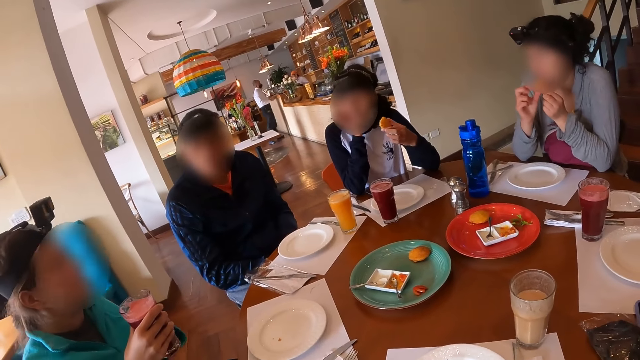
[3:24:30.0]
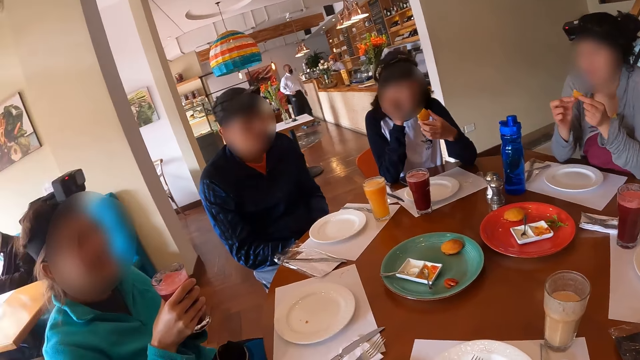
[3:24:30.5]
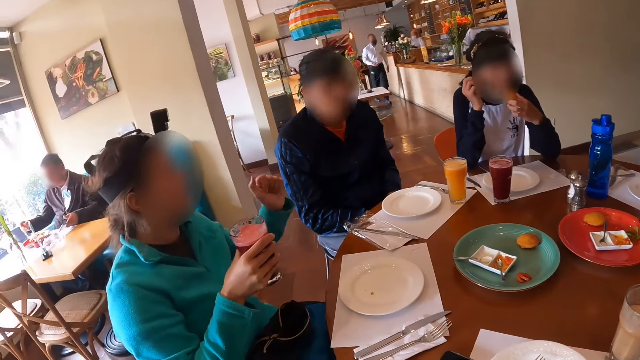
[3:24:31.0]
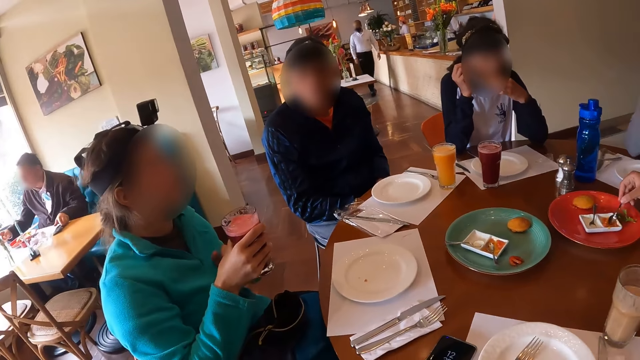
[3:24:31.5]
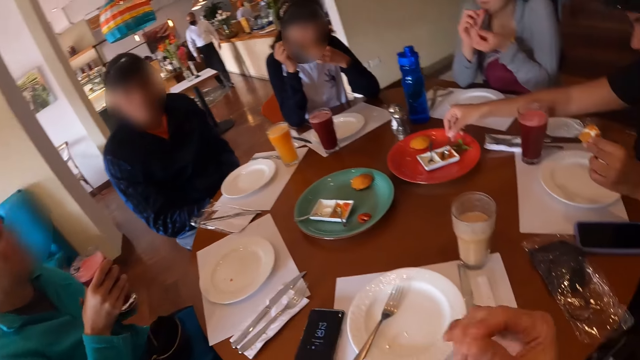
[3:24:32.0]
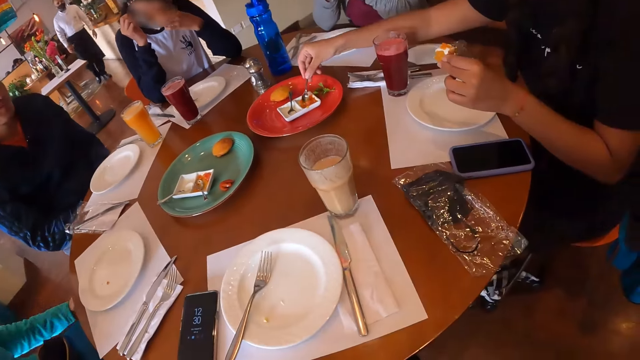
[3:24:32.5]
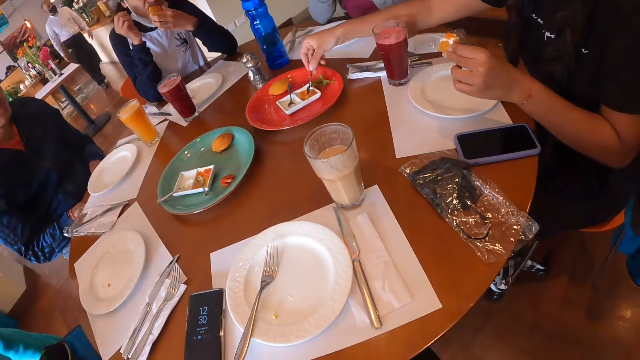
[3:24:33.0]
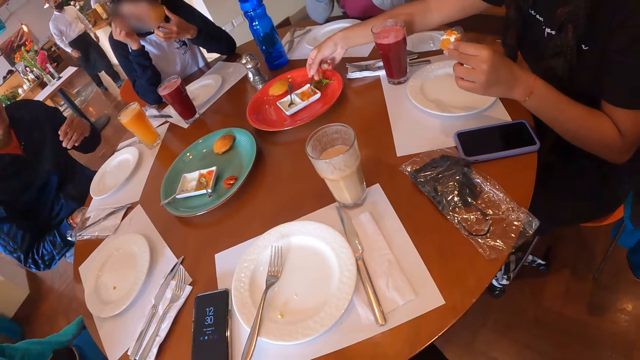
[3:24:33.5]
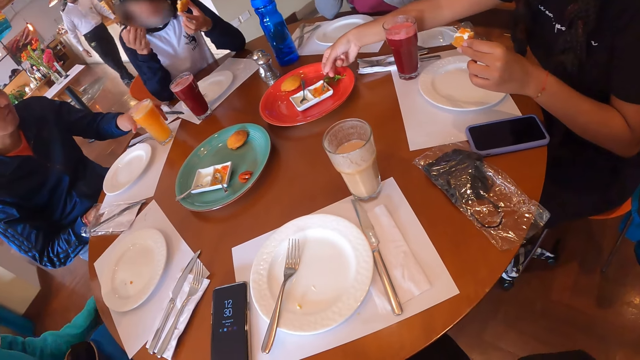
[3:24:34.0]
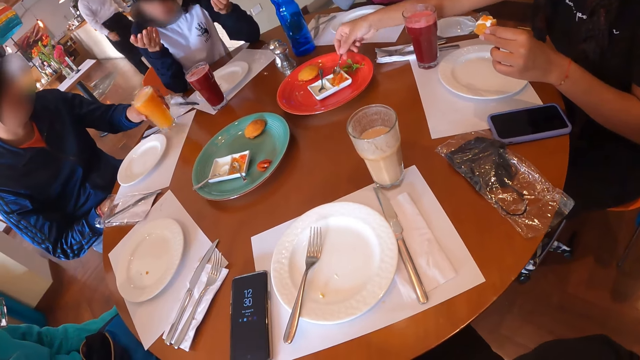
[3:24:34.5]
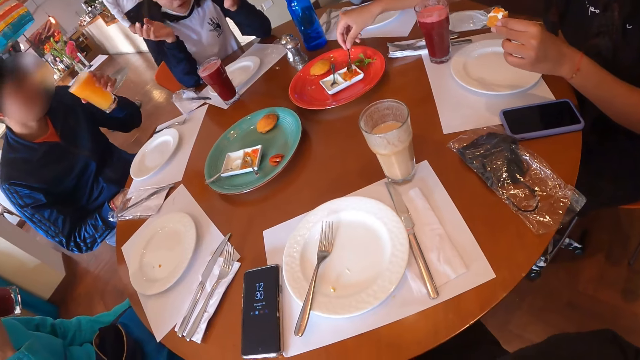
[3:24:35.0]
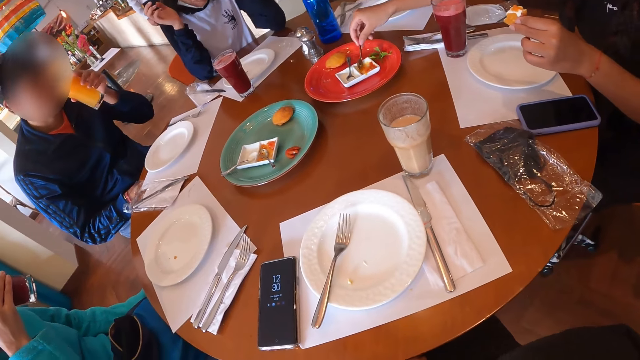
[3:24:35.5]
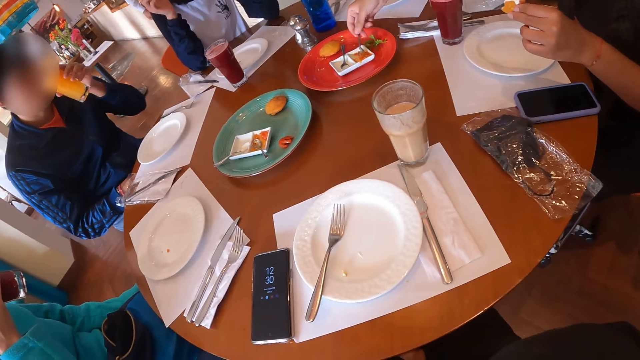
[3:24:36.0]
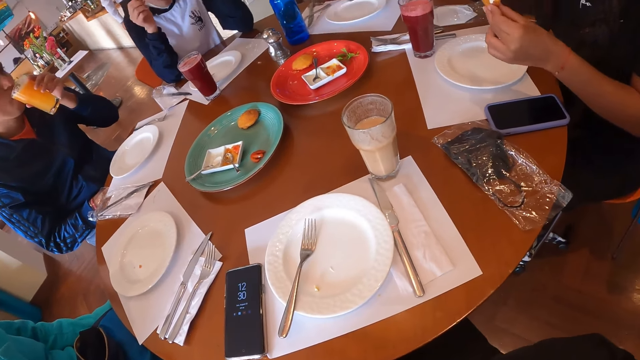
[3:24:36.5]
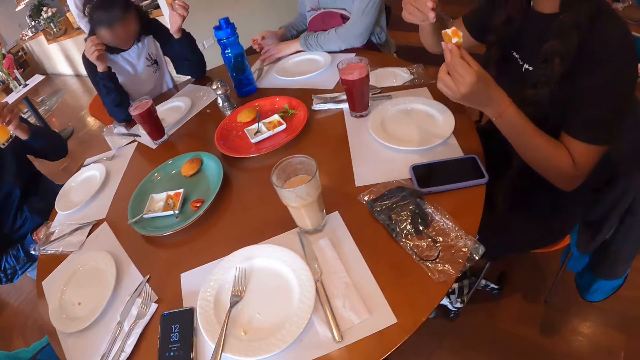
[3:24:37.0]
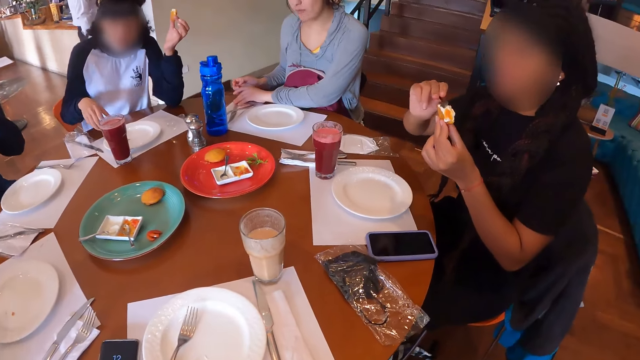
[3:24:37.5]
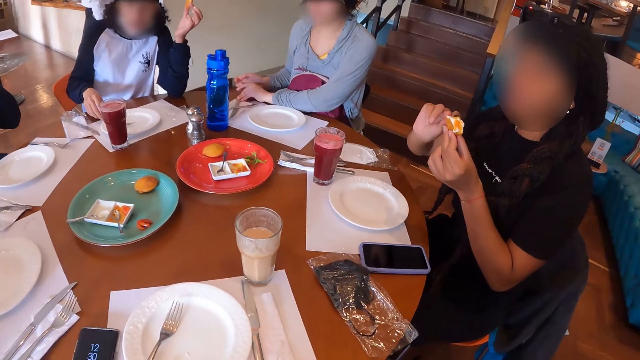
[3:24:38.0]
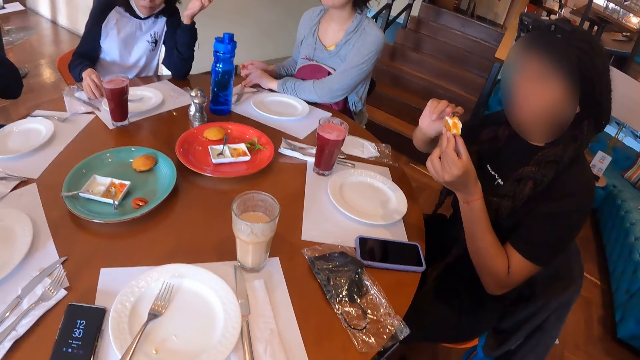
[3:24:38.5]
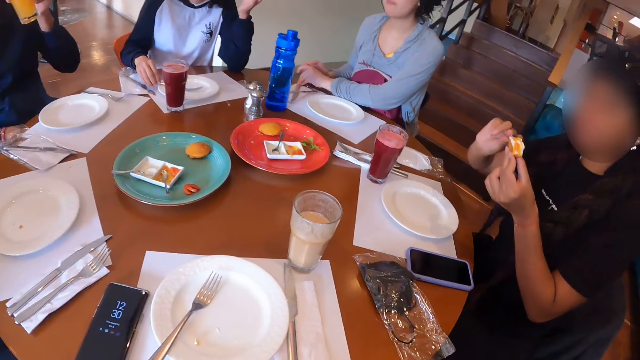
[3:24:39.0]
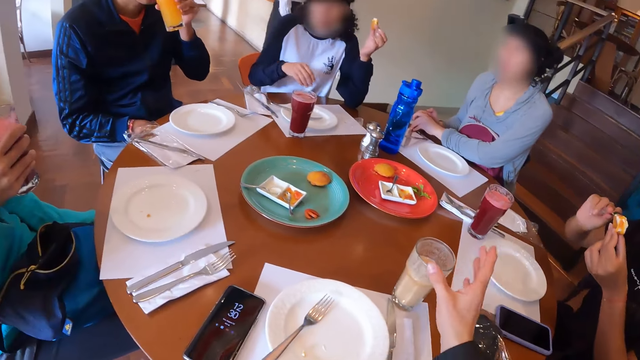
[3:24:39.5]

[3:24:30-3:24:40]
A waiter walks. A woman interacts with the group of people. A second woman eats the snack in her left hand. A third woman moves her hand. A fourth woman scoops condiment from the container with the spoon in her right hand. A fifth woman eats the snack in her right hand. A man picks up a cup of juice on the table with his left hand. The waiter walks. The first woman drinks from the cup in her right hand. The man drinks from the cup in his left hand. The fourth woman puts the condiment in the spoon in her right hand on the snack in her left hand. The second woman interacts with the camera wearer. The fifth woman adjusts a nylon on the table with her hands. The second woman adjusts a fork on the plate on the table with her right hand.

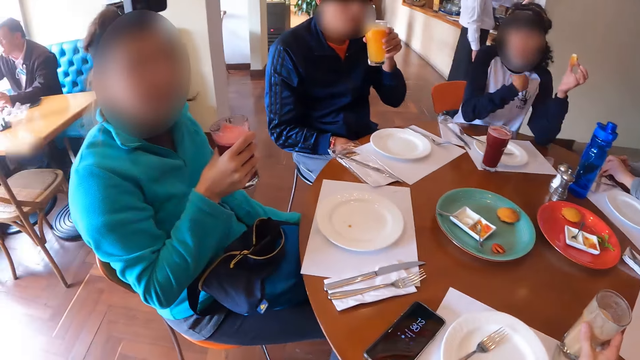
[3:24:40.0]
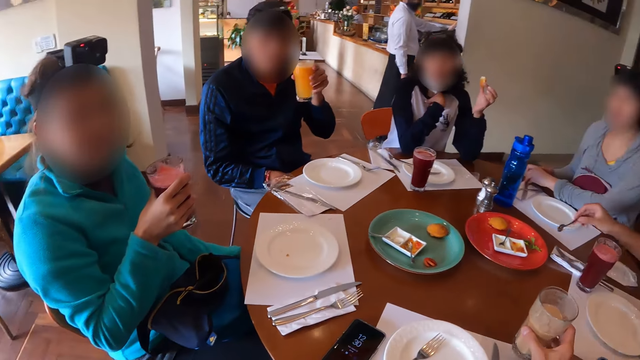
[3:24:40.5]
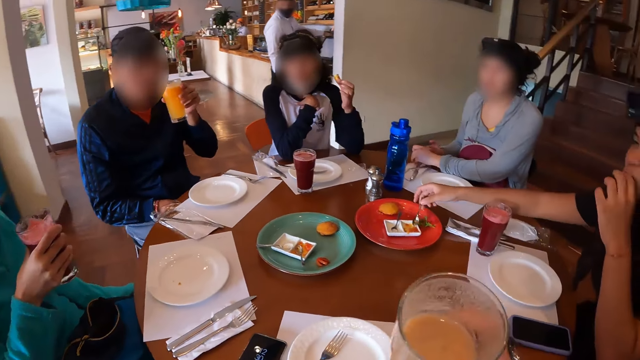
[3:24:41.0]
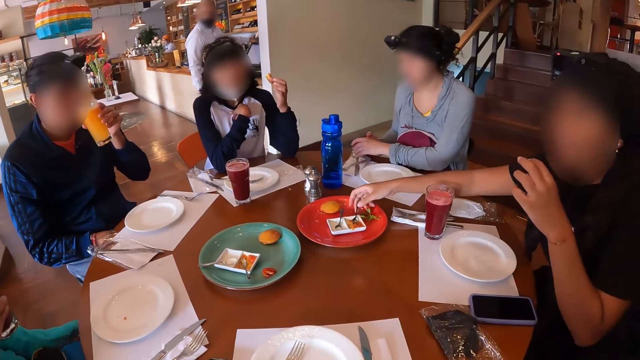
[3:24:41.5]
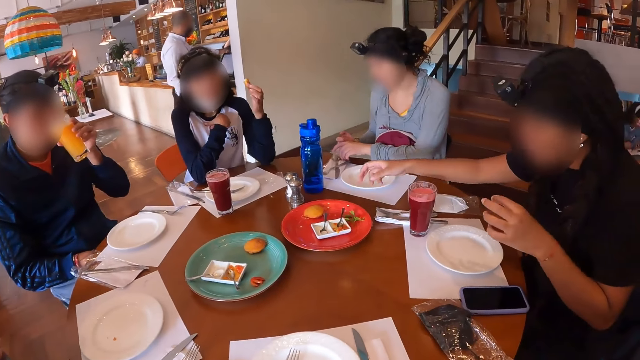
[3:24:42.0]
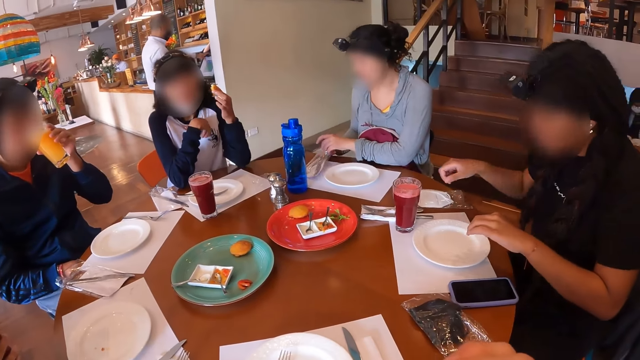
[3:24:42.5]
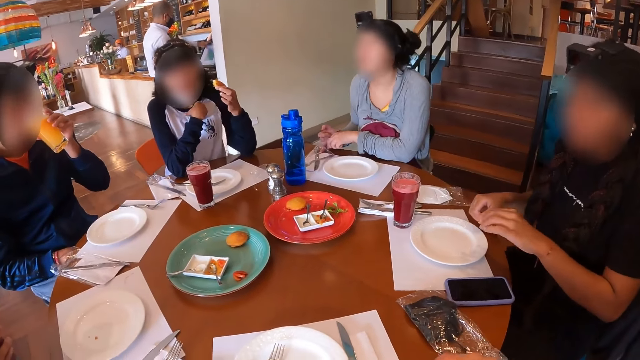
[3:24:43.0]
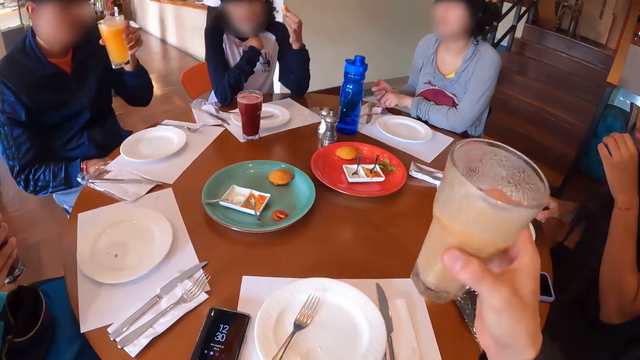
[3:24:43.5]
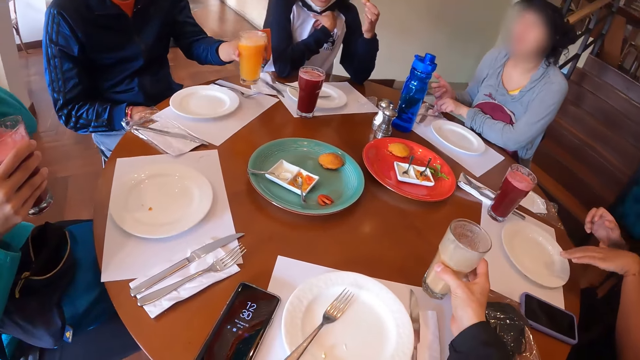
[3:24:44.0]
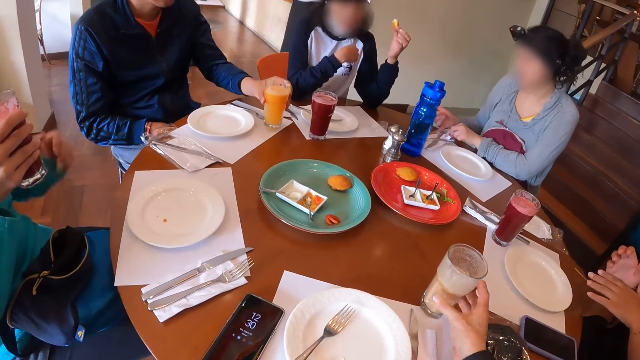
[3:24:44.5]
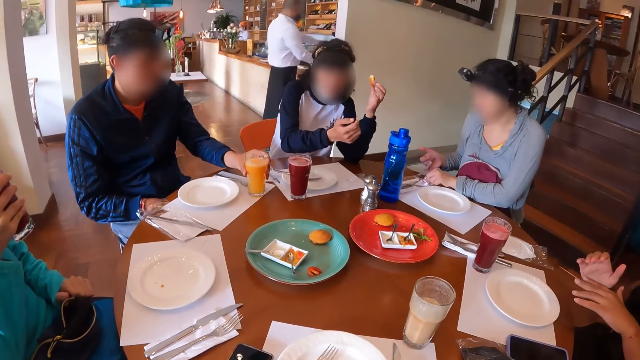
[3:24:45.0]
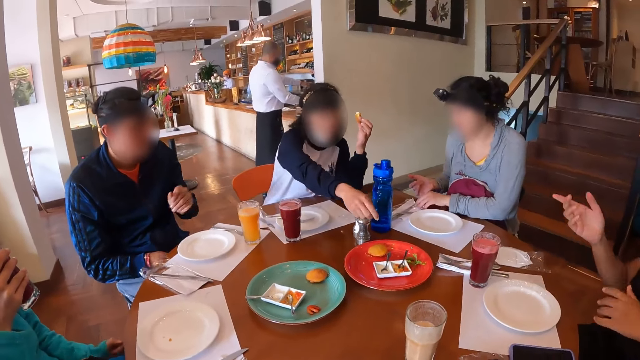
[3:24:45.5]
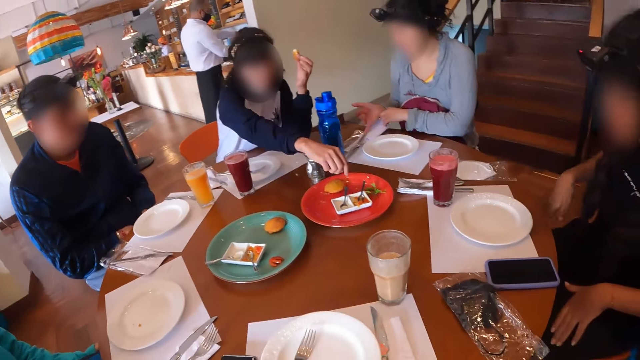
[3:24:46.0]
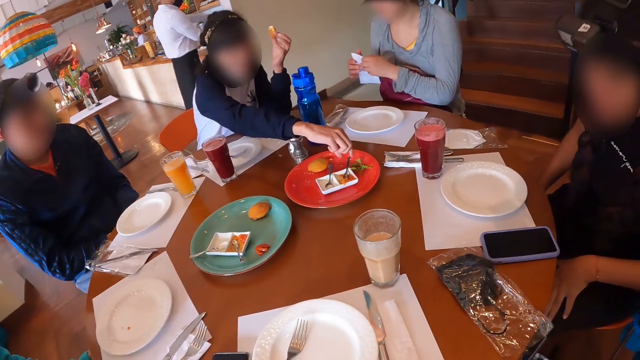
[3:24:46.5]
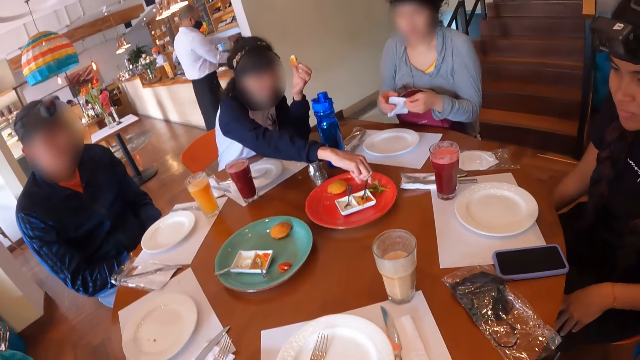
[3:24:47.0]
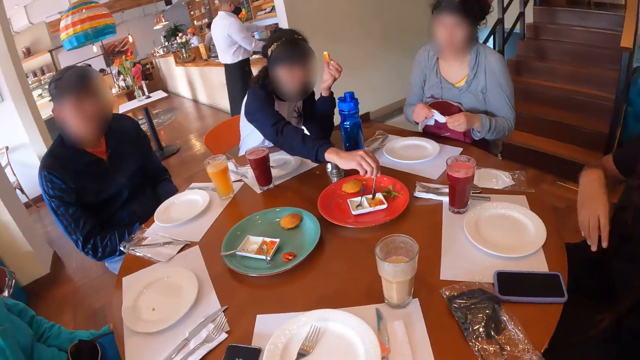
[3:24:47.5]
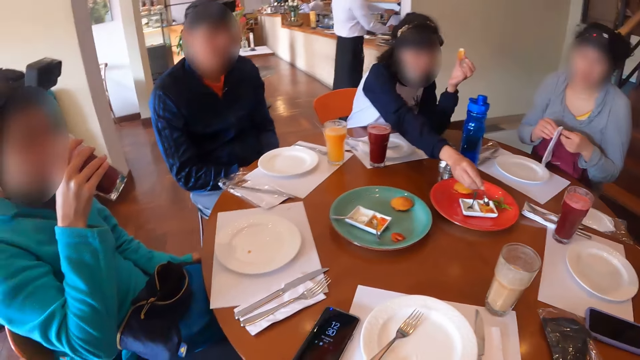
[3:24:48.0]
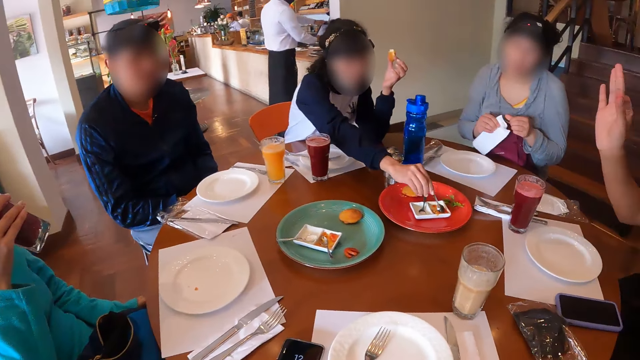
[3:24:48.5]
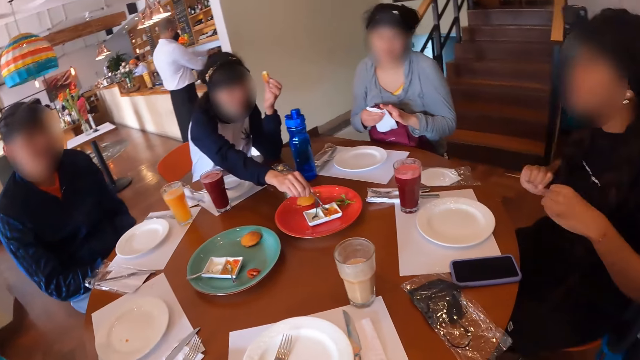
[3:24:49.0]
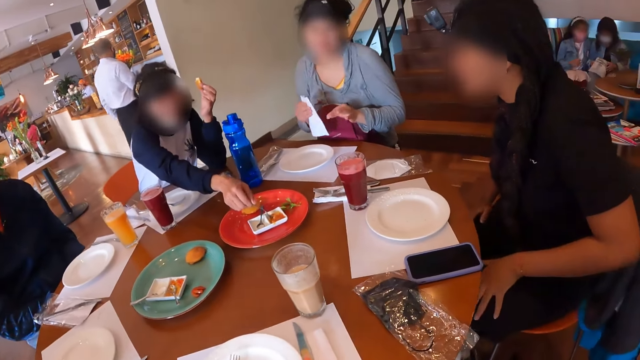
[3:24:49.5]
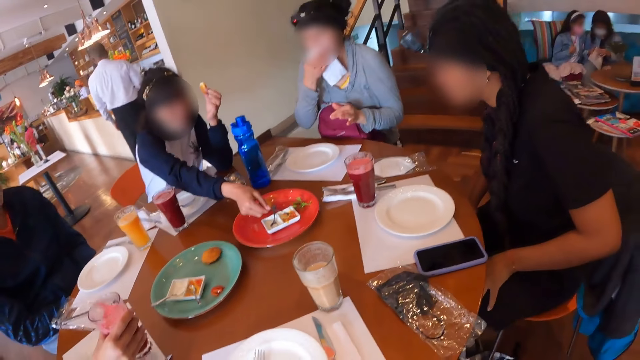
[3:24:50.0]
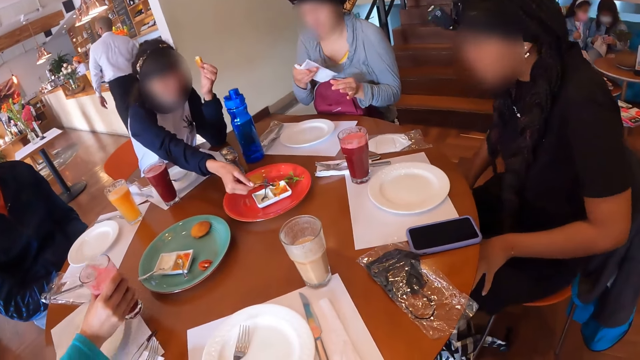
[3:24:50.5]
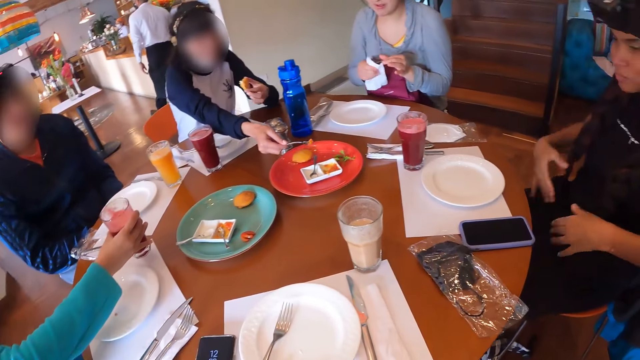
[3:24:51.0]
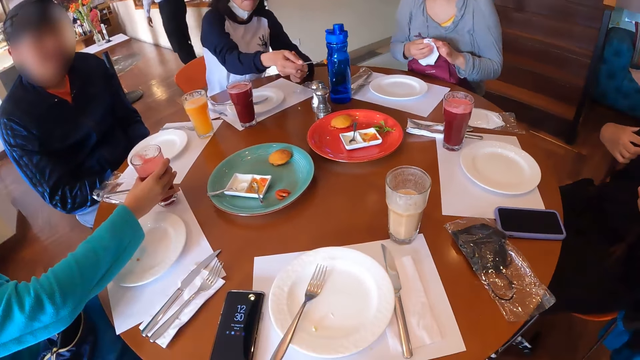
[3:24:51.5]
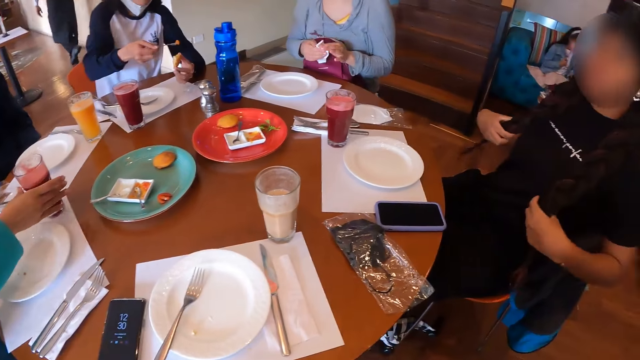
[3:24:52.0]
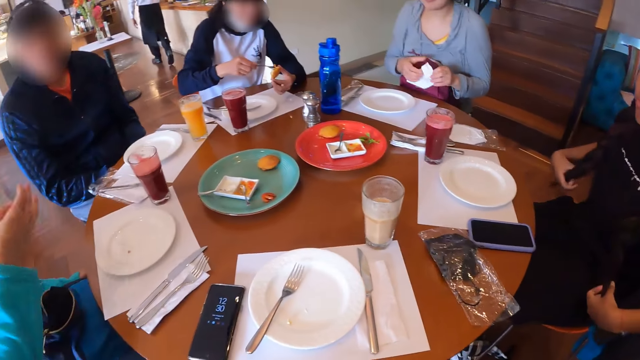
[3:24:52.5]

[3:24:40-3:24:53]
The camera wearer picks up the cup of drink on the table with his right hand. A woman drops the spoon in her right hand in the condiment container. The camera wearer drinks from the cup in his right hand. The woman eats the snack in her hands. Another woman moves her hand. The first woman interacts with a third woman. A fourth woman interacts with a fifth woman. The fourth woman removes a serviette from the nylon on the table with her left hand. The camera wearer lowers the cup of drink in his right hand on the table. The first woman gesticulates with her hands. A man lowers the cup of juice in his left hand on the table. The third woman picks up a spoon in the condiment container with her right hand. The fourth woman cleans her hands with the serviette in her hands and moves a napkin. The third woman scoops condiment from the container with the spoon in her right hand. The second woman moves her hand. The fourth woman cleans her mouth with the serviette in her right hand. The fifth woman lowers the cup in her right hand on the table. The fourth woman cleans her hands with the serviette in her hands. The third woman lifts the spoon and puts the condiment in the spoon in her right hand on the snack in her left hand.
